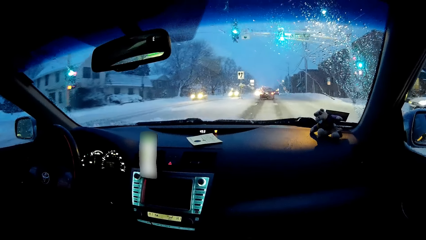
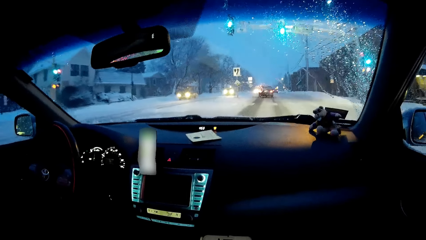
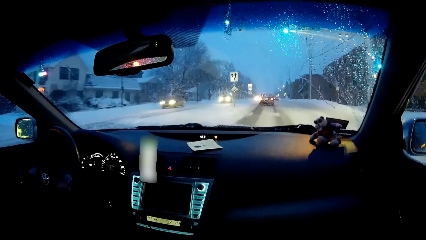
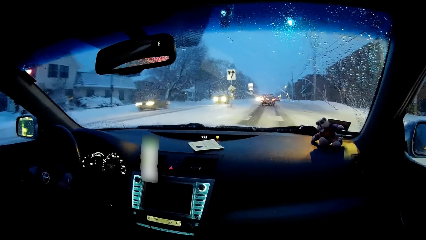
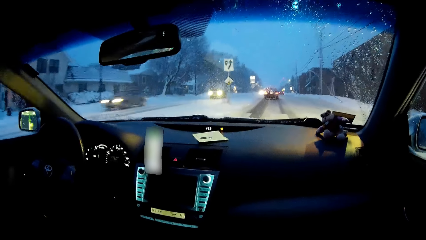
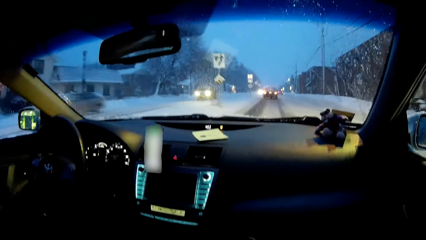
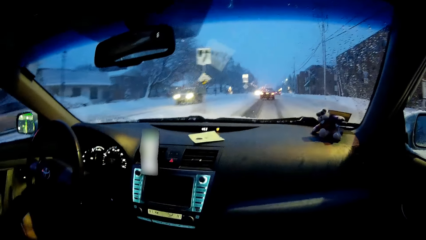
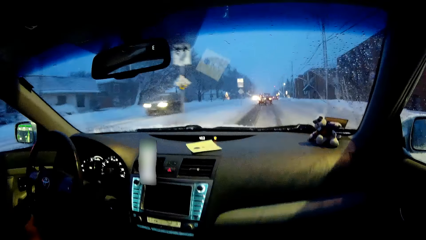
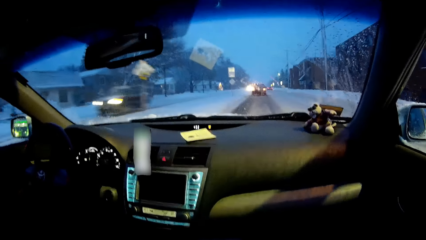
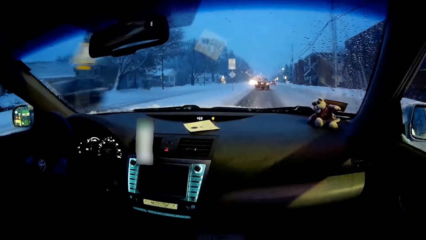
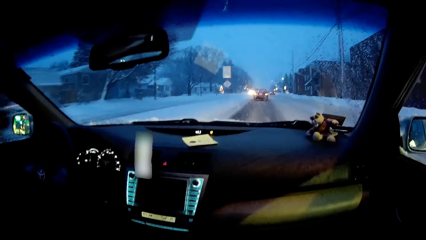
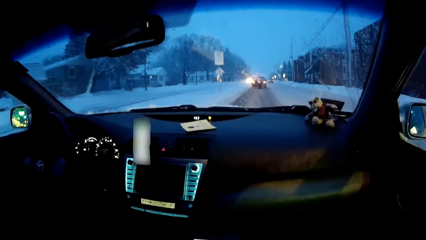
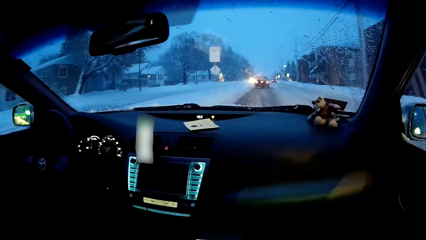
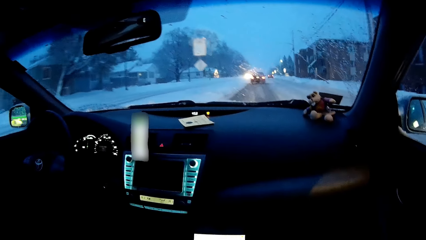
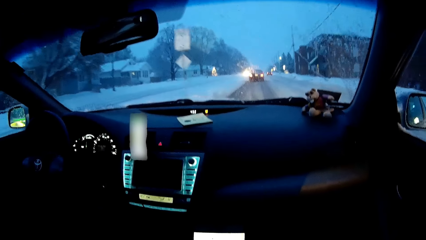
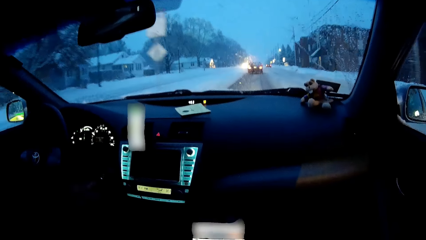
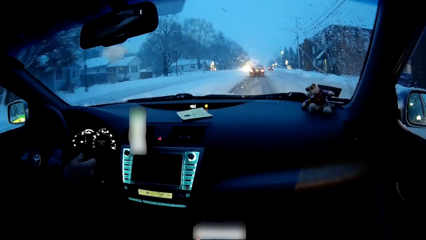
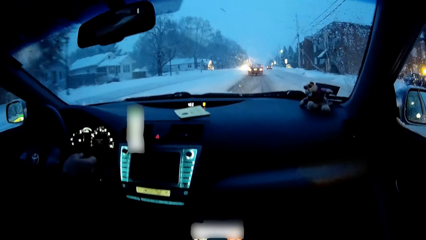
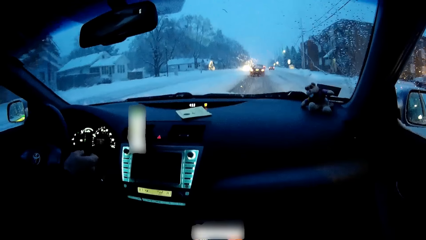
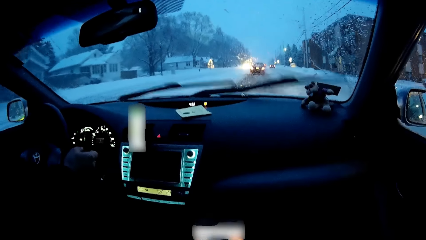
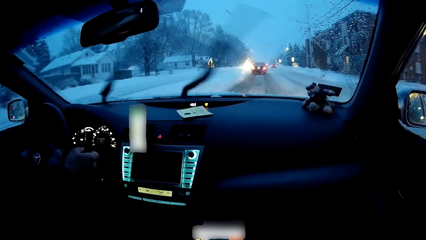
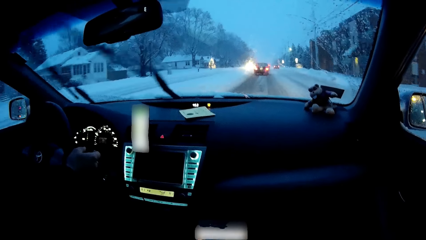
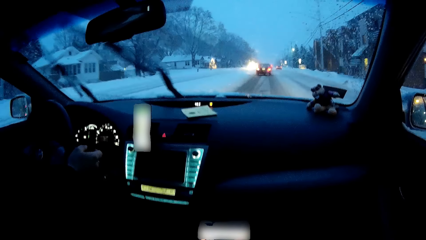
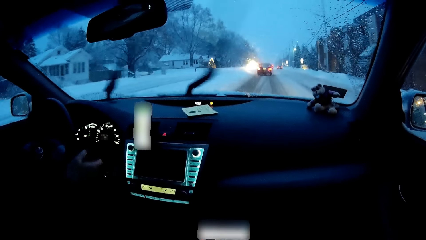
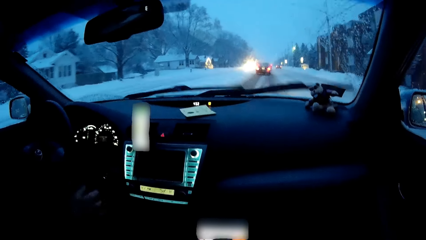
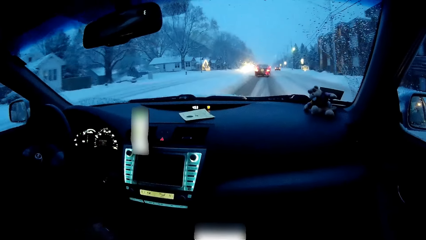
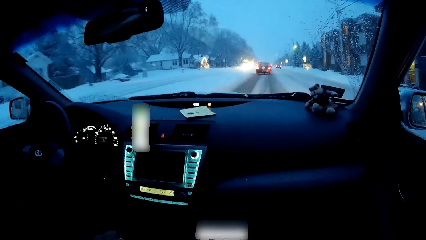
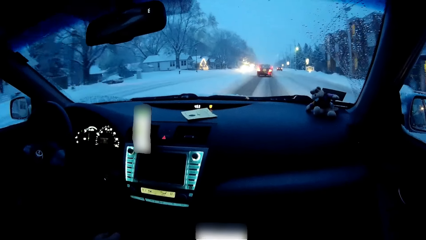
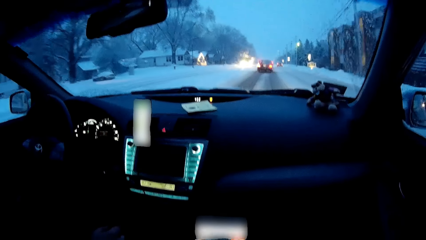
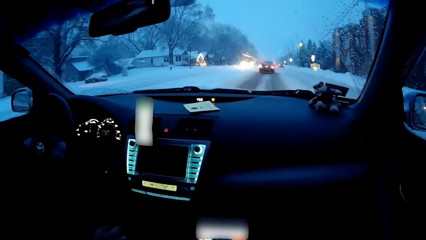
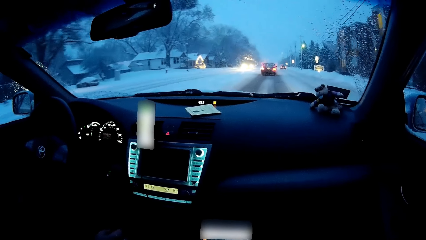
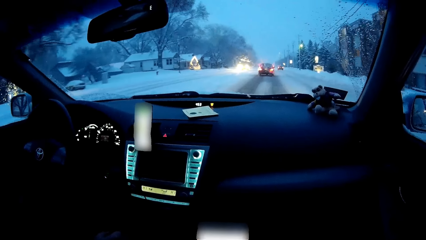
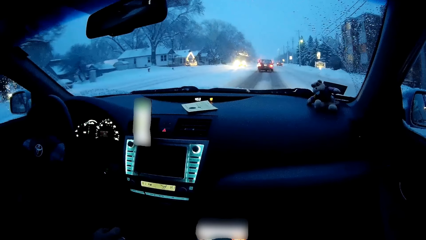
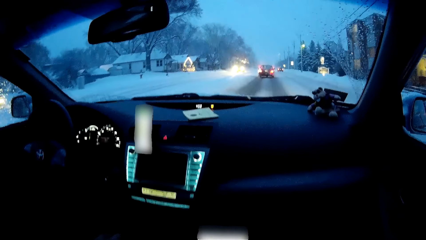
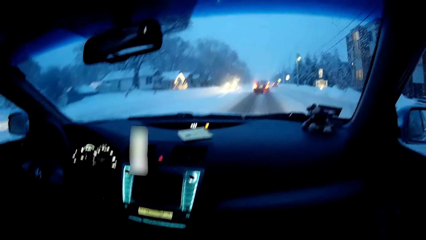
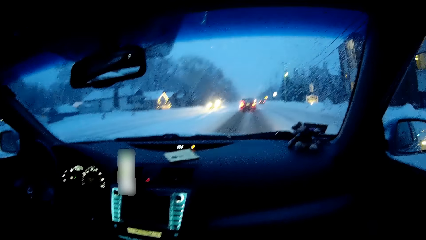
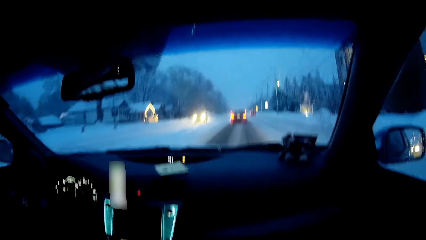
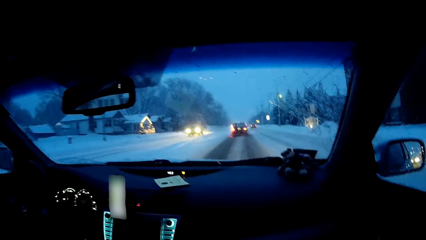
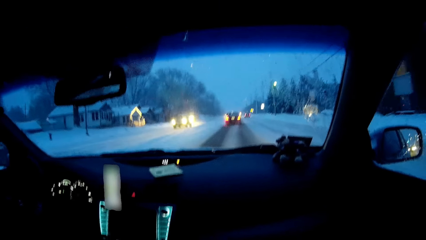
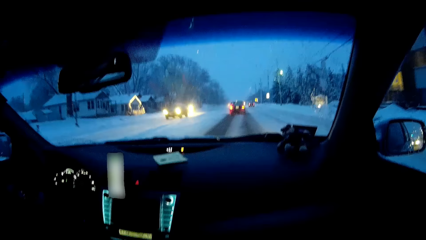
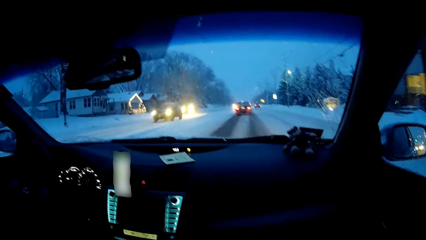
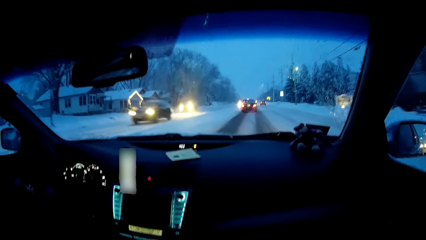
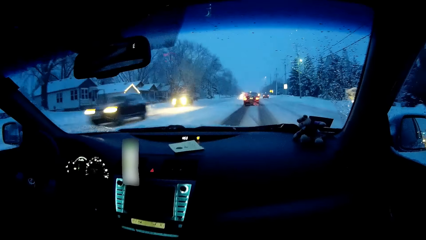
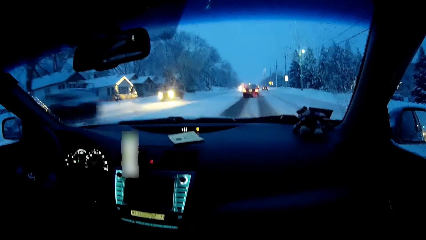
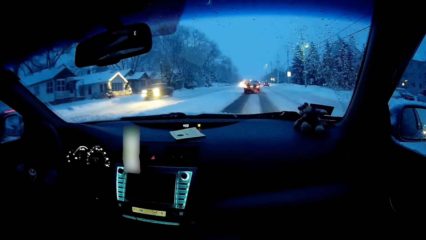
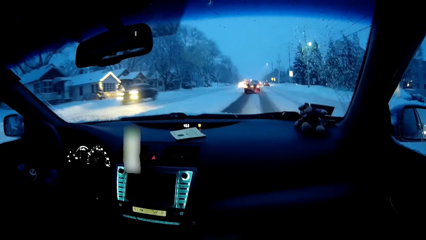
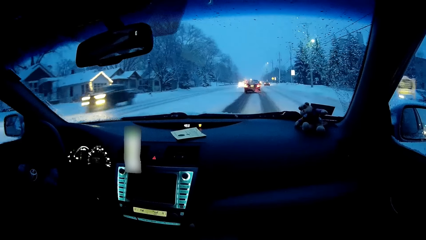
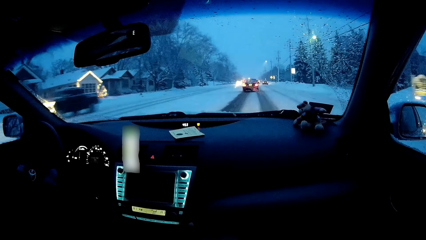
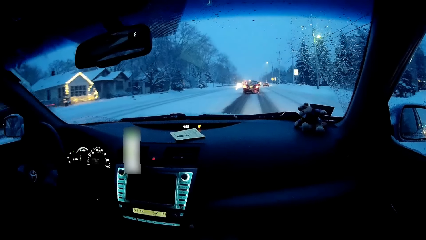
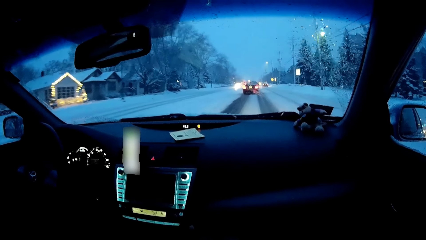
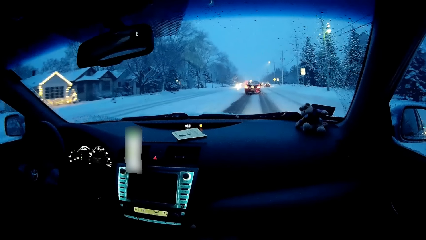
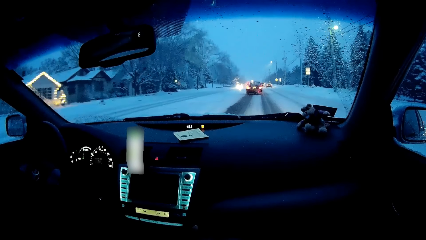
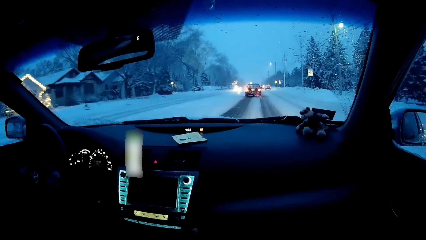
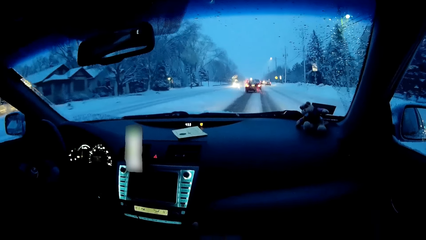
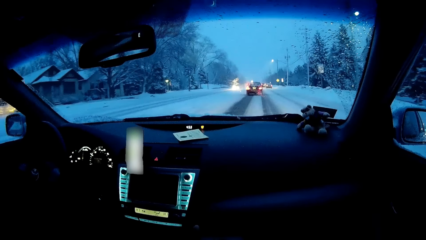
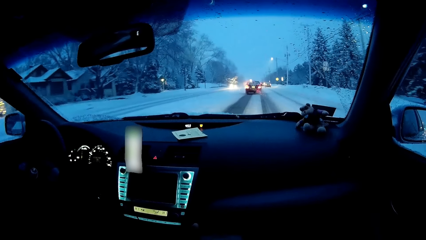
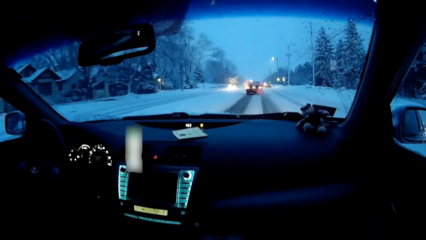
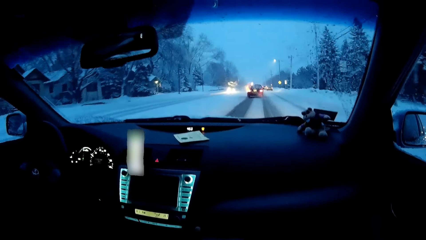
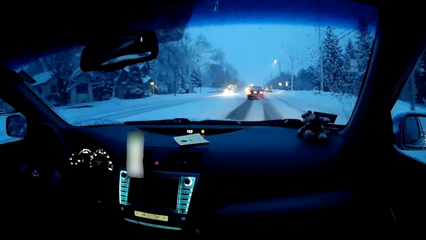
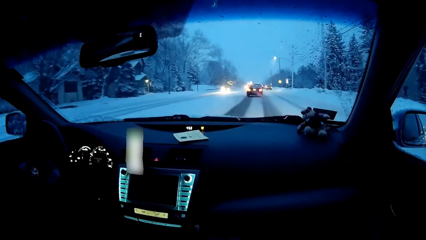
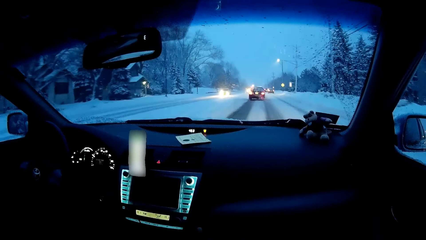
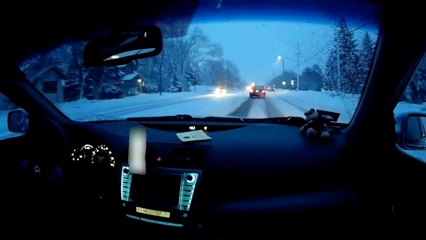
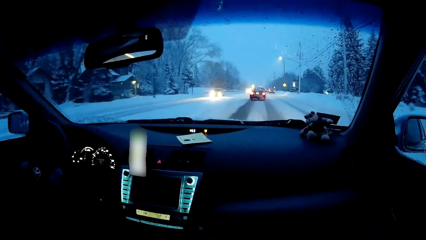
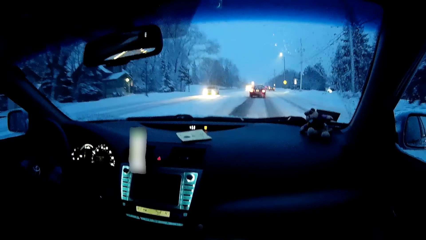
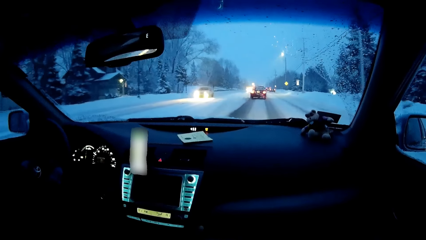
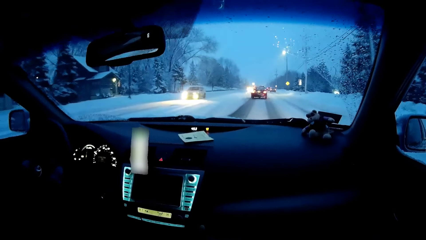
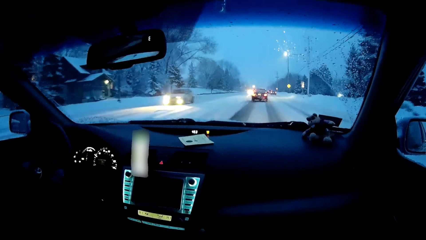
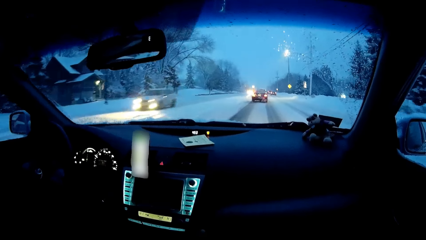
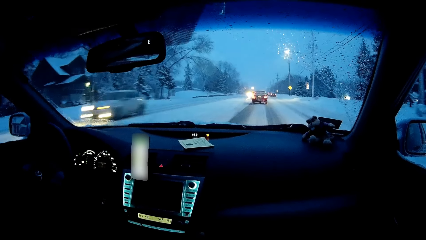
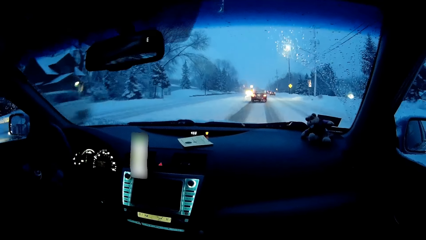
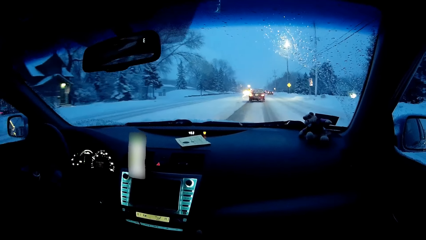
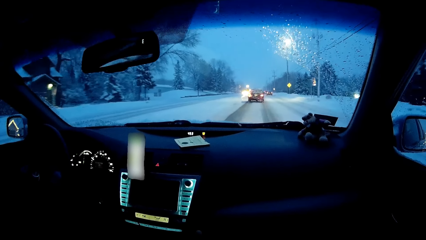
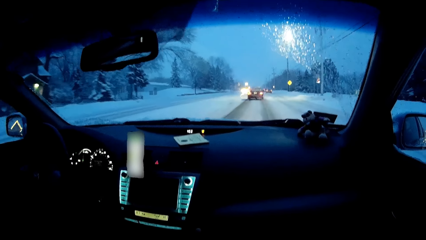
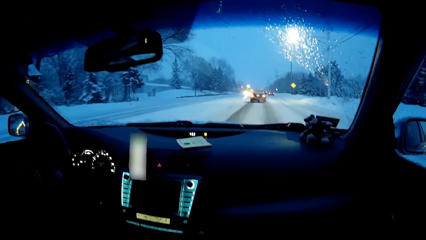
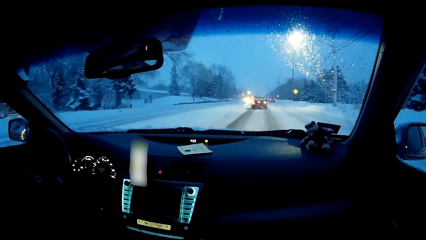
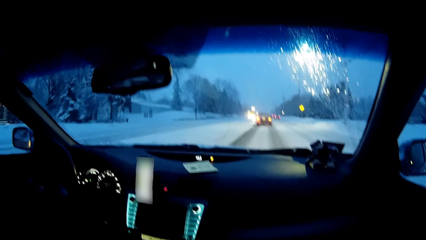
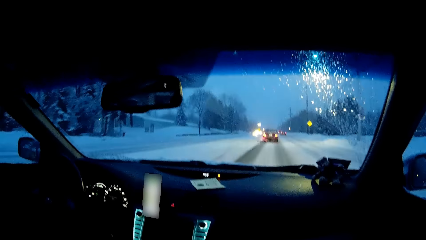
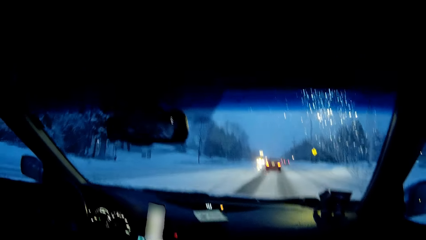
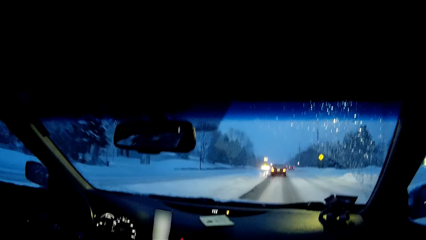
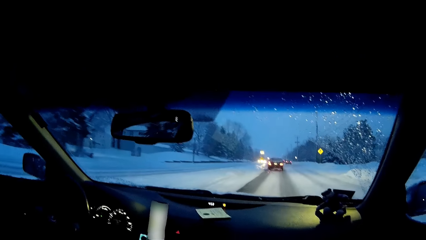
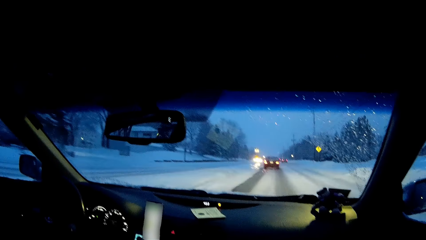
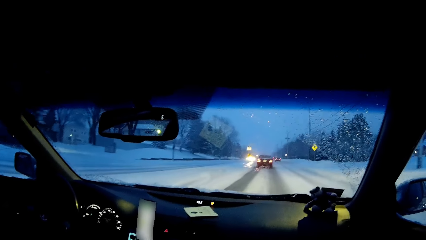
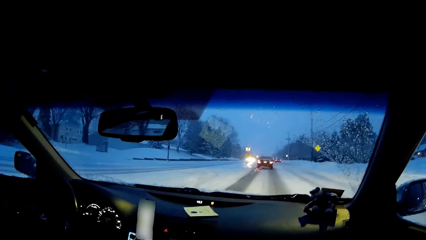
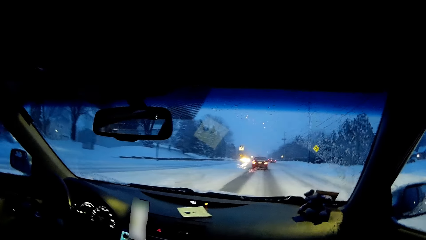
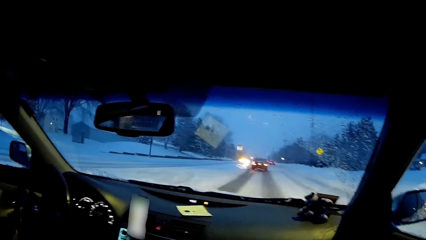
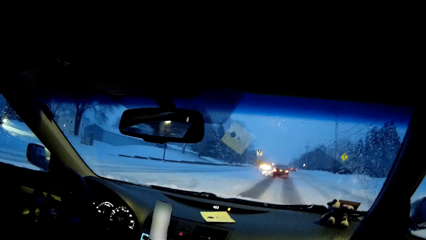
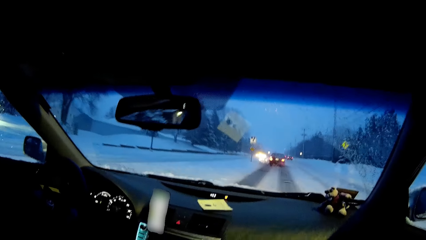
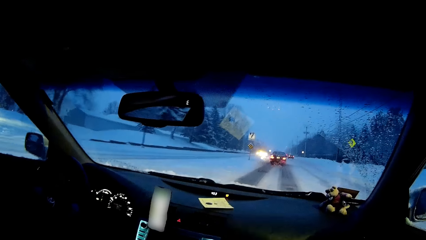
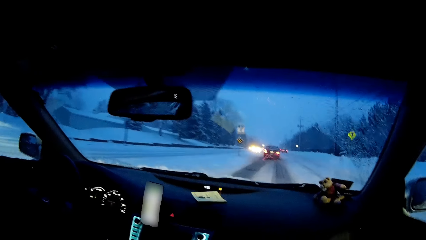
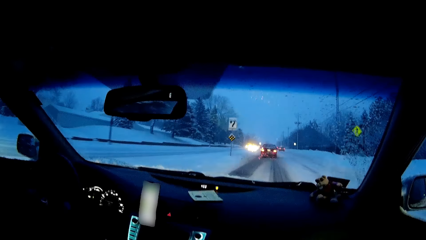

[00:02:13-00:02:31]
The camera wearer operates his phone. He observes the road.
